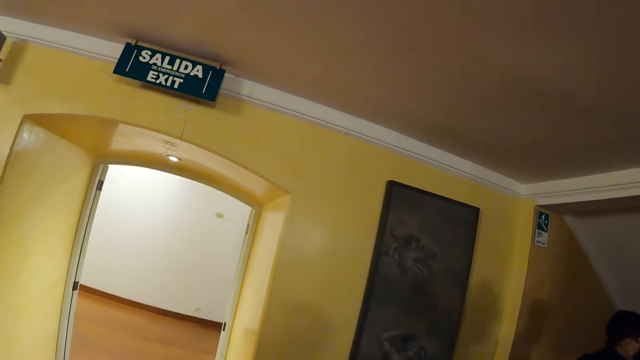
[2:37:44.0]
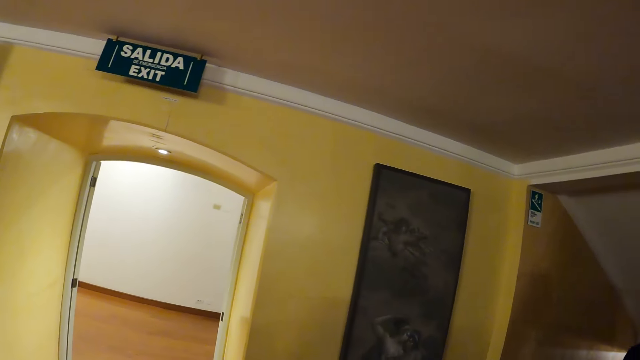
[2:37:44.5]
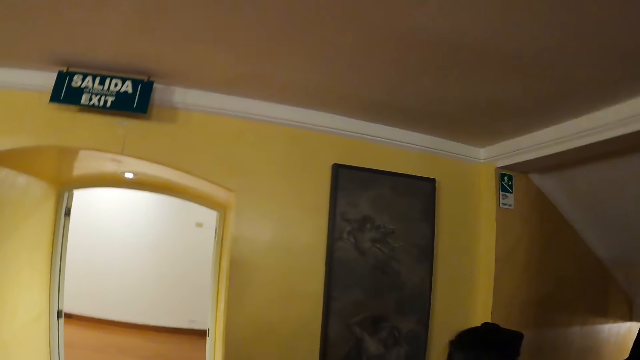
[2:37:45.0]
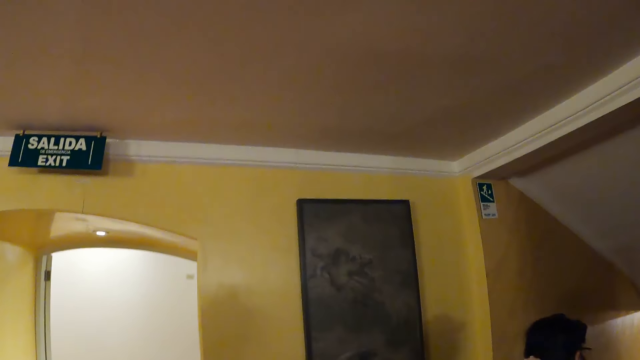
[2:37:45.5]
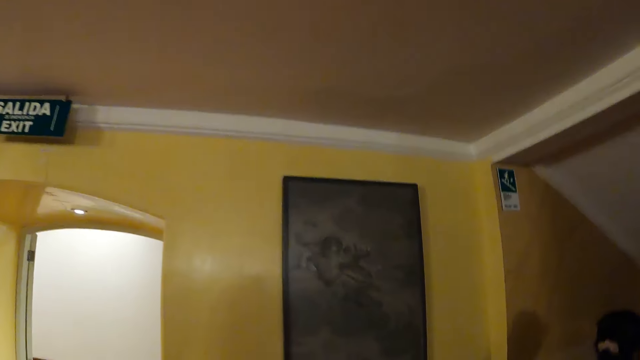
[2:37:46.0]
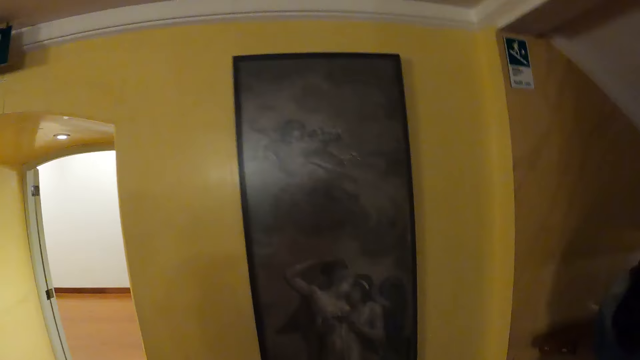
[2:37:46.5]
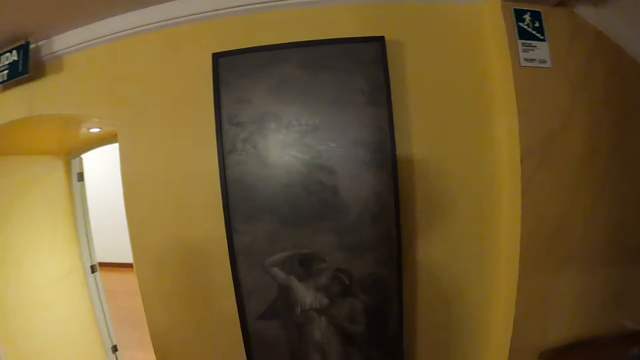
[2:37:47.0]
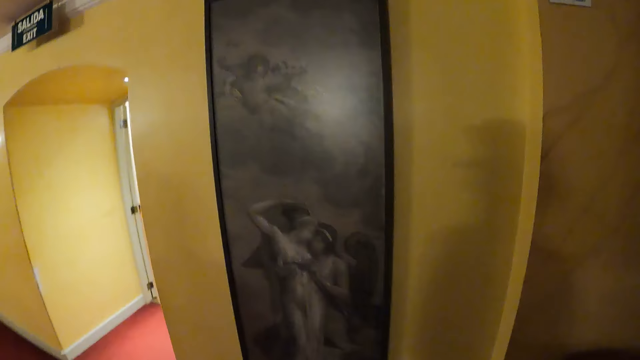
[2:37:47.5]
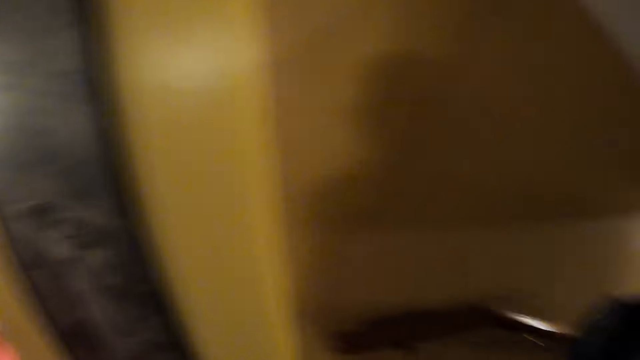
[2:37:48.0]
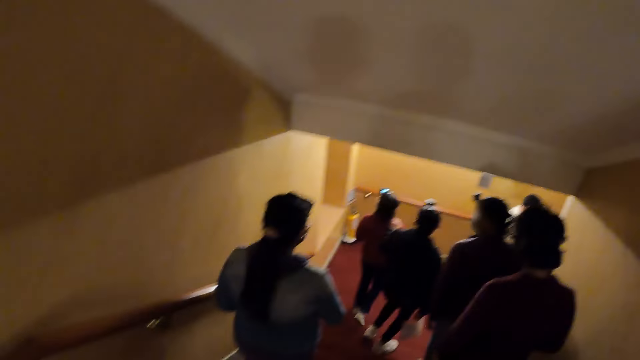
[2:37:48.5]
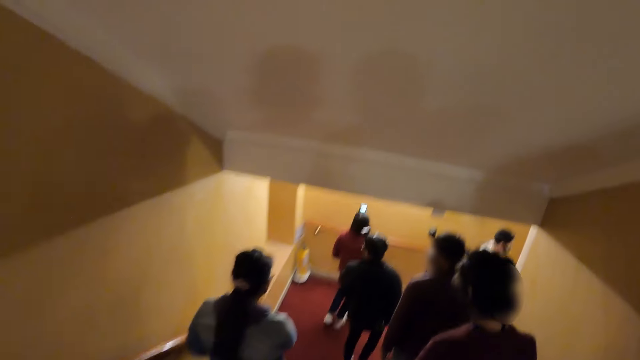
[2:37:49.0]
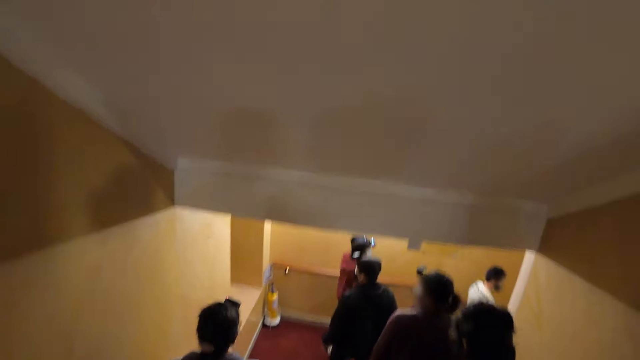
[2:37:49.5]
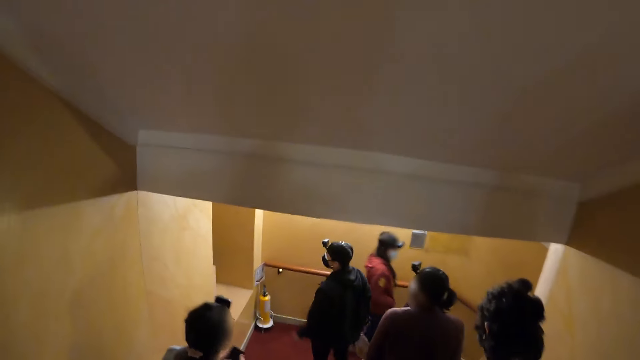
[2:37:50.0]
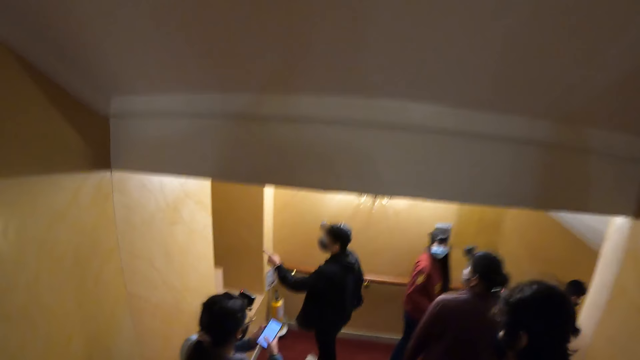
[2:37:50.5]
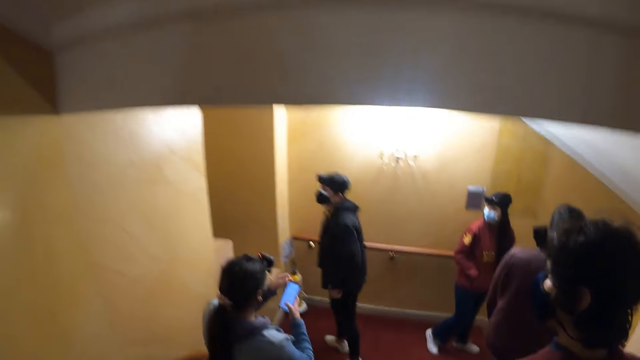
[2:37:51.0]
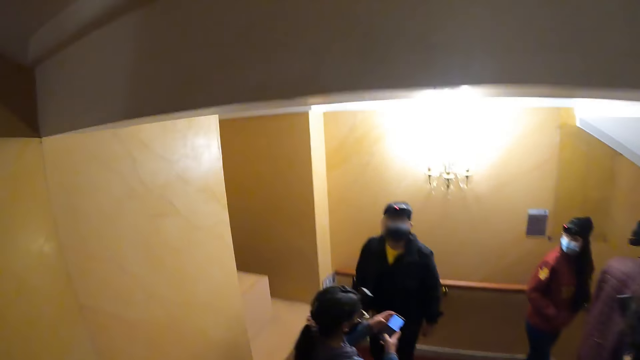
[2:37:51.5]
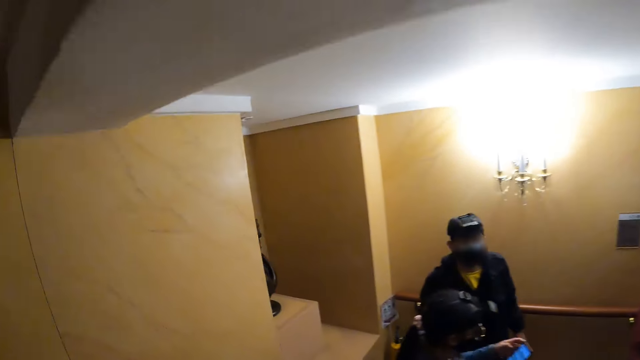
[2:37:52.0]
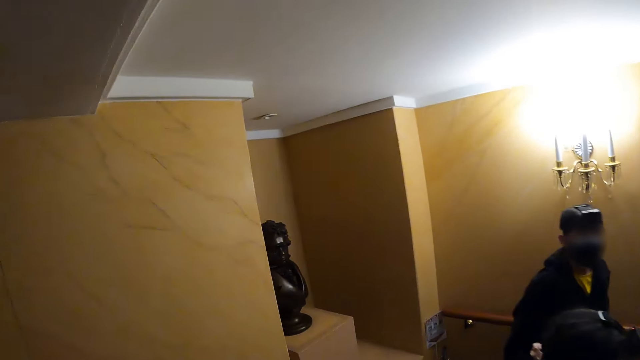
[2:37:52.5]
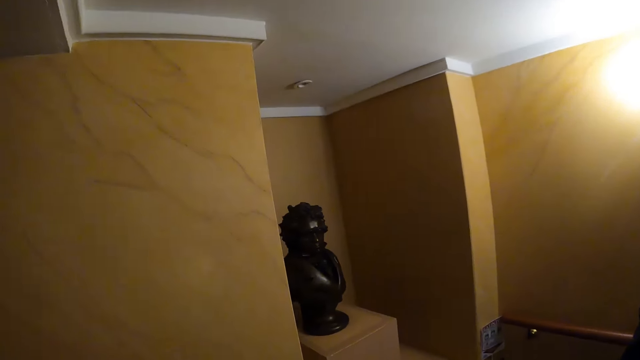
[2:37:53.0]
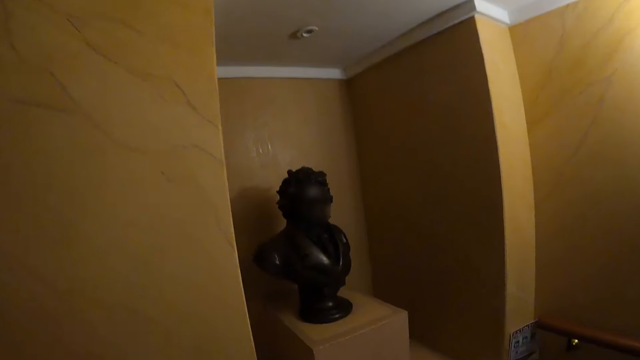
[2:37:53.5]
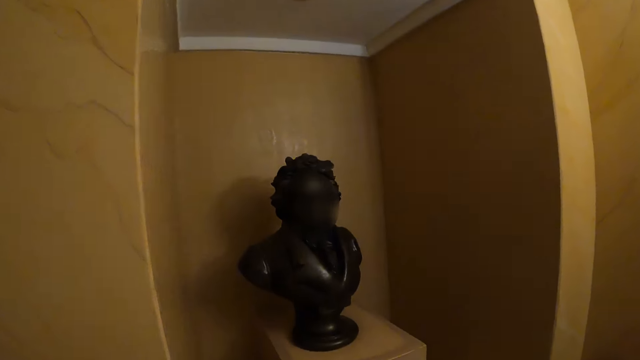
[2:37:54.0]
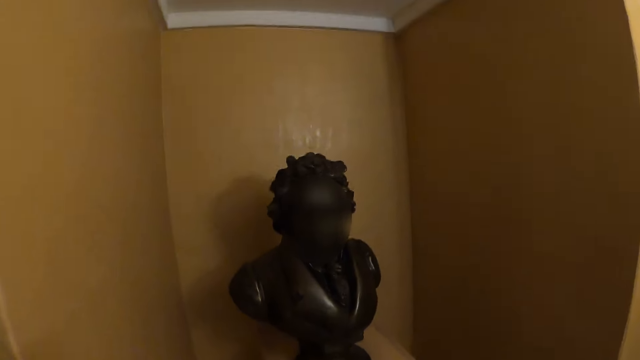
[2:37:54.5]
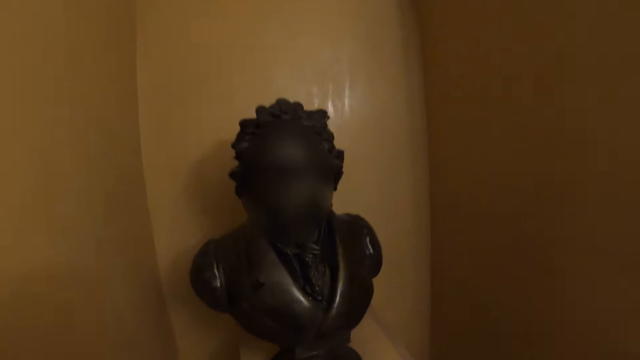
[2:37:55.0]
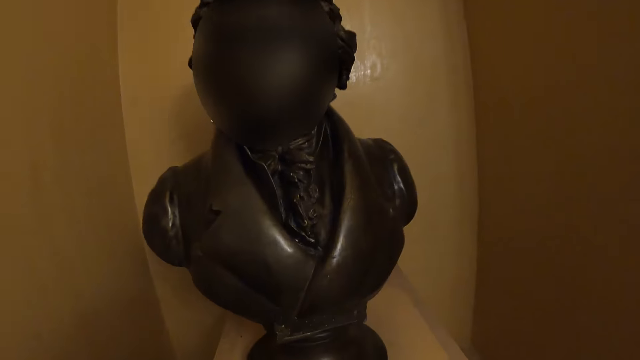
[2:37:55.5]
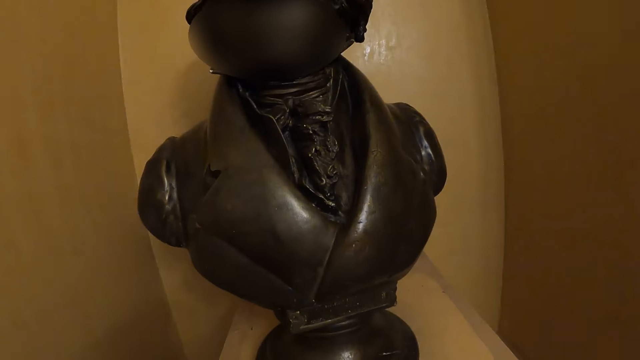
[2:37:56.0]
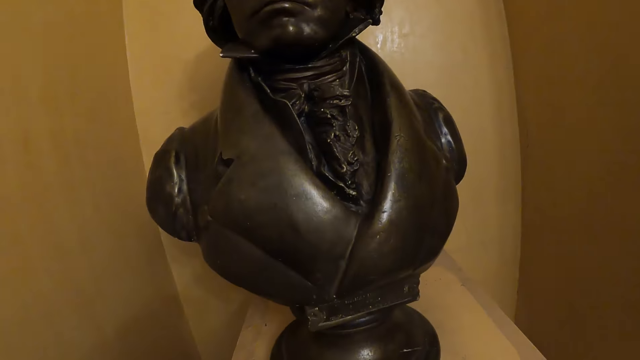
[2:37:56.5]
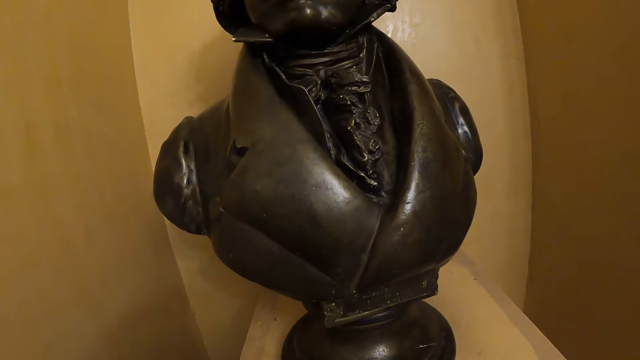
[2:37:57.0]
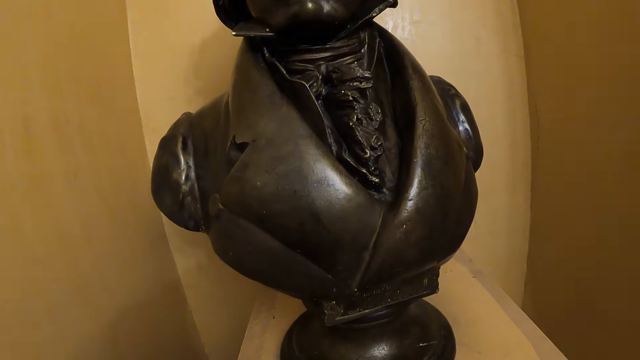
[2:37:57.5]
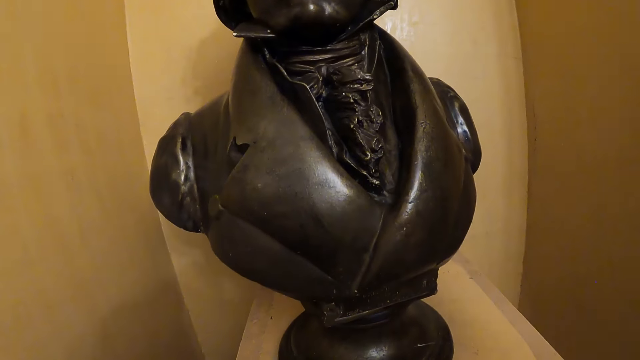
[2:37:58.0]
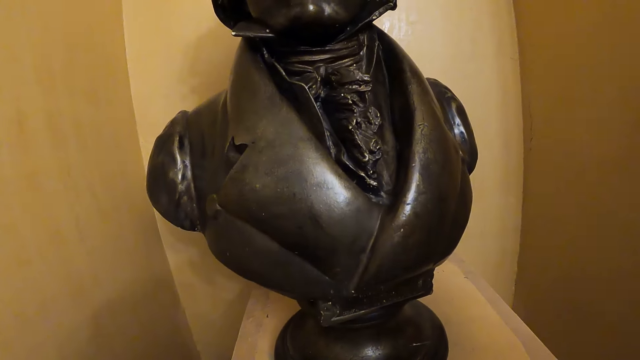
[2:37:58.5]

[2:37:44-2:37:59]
The camera wearer walks around. They walk down the stairs. They look at the sculpture.

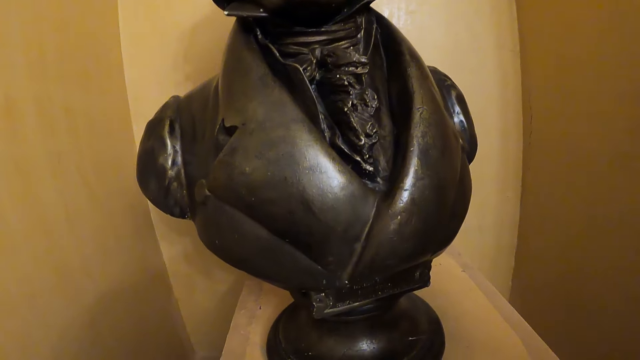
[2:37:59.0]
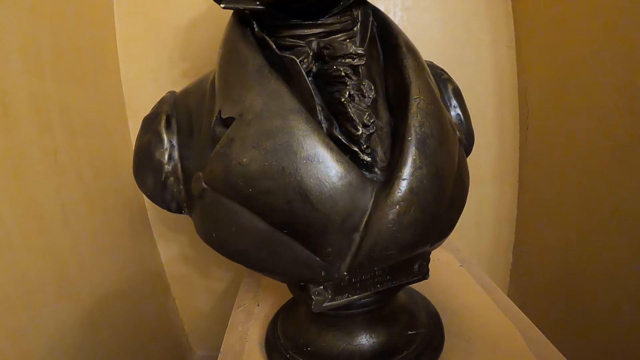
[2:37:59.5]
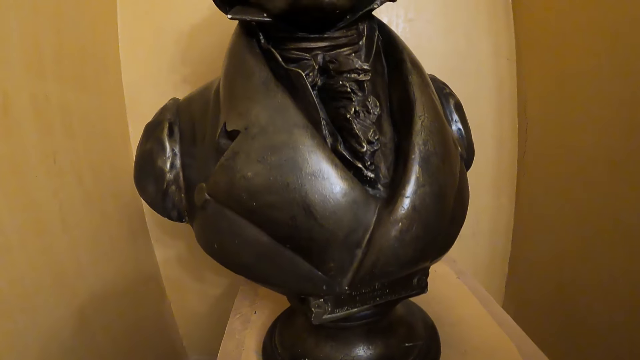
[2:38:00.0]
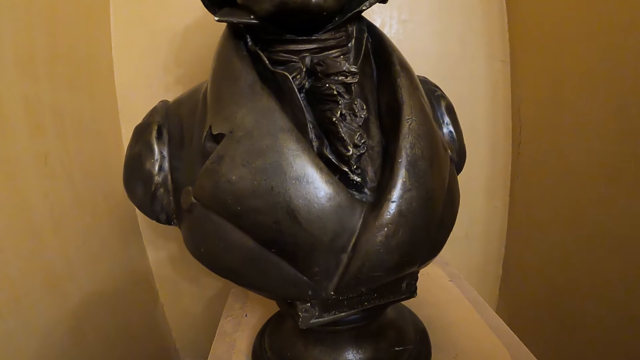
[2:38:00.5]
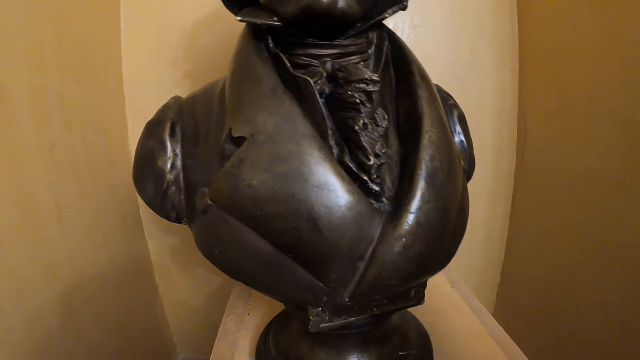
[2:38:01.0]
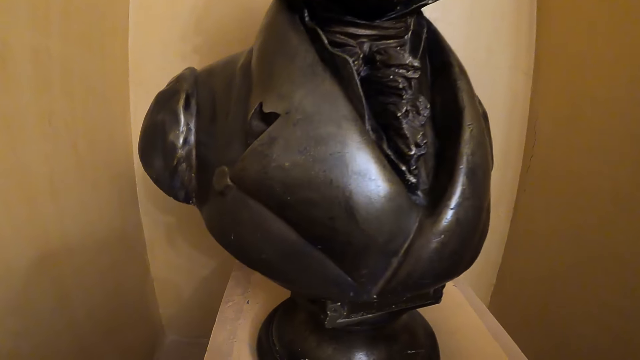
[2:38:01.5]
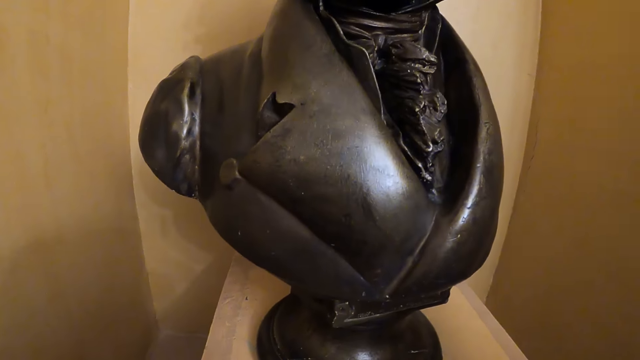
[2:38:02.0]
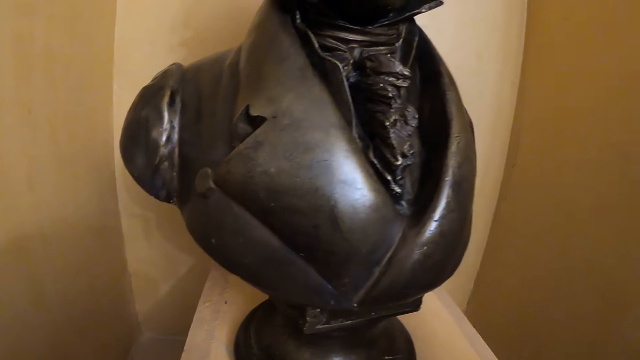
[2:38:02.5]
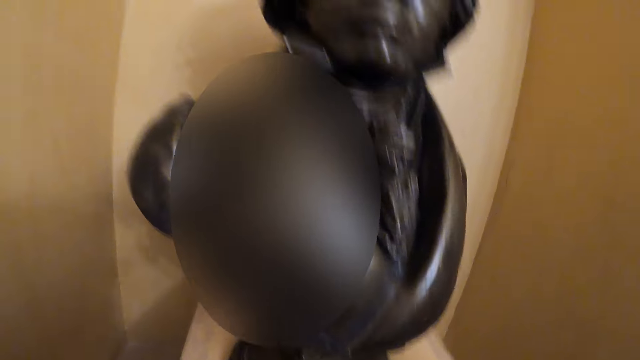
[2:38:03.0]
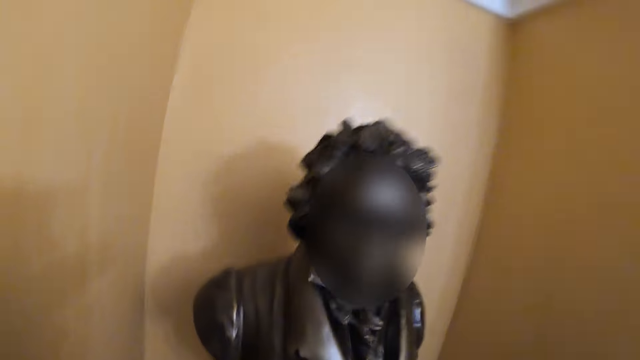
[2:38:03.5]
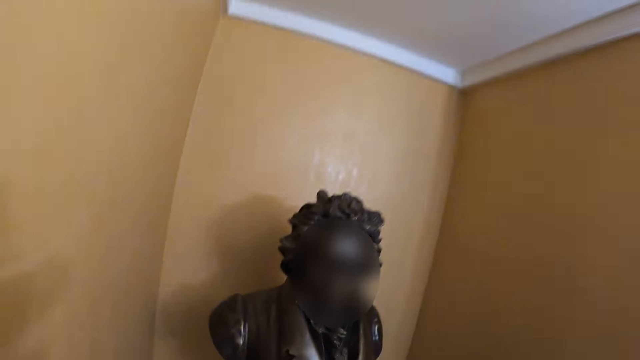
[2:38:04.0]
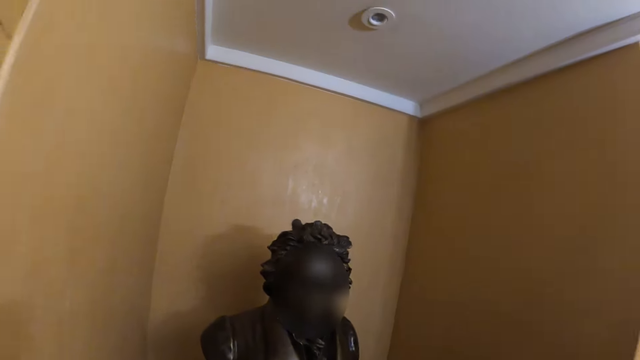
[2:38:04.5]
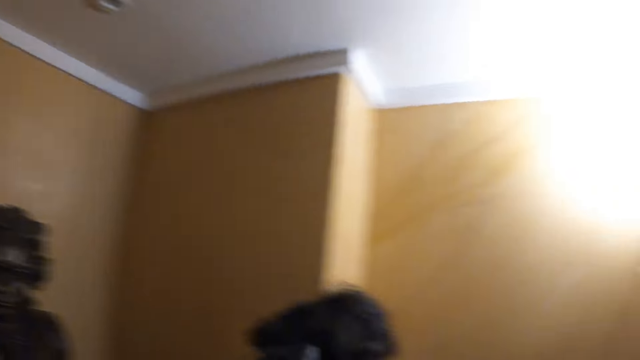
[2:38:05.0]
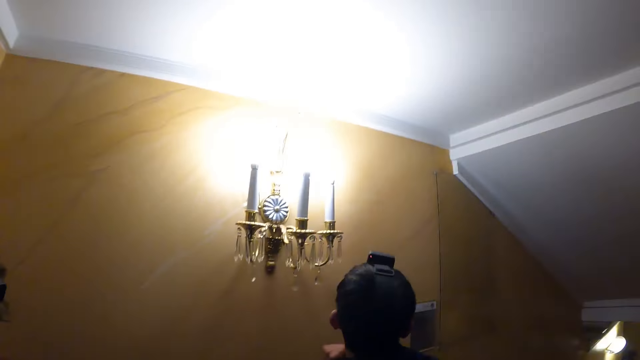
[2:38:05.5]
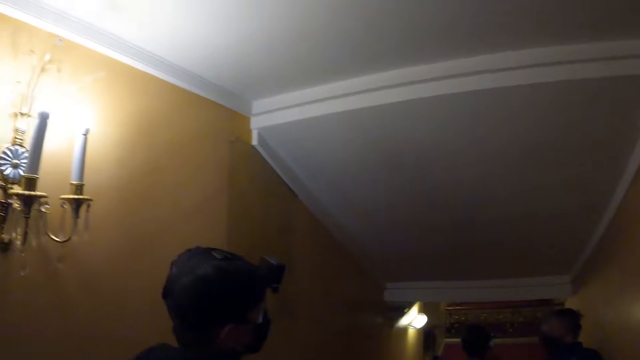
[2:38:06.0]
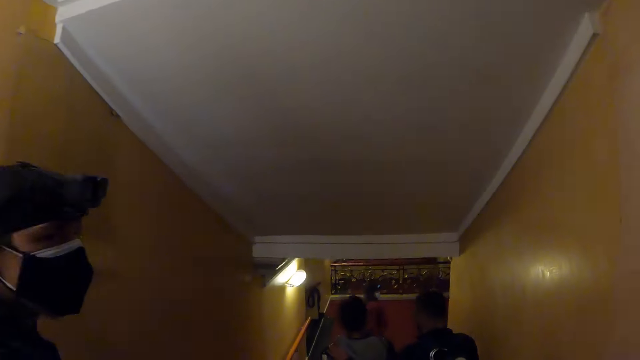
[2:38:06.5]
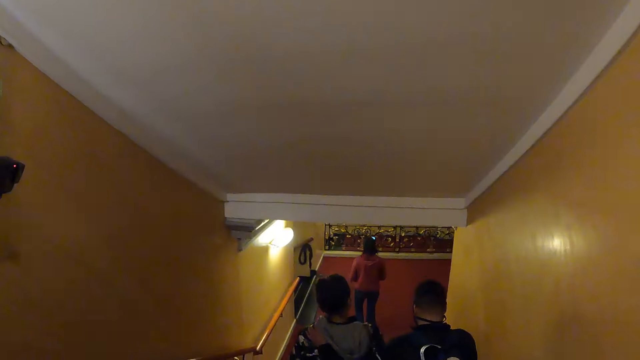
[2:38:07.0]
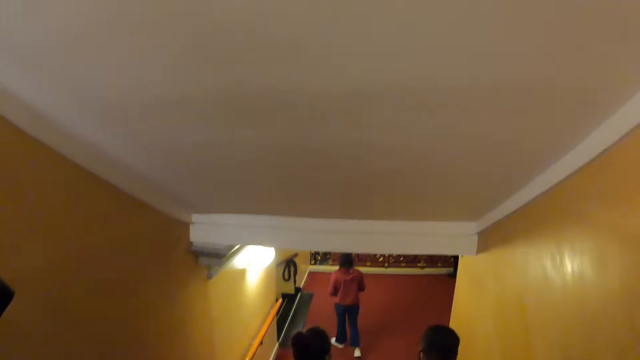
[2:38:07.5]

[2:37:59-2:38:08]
The camera wearer walks down the stairs. They walk around the corridor. A man walks down the stairs.
